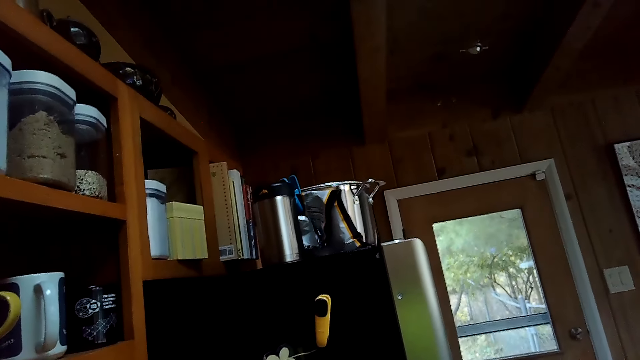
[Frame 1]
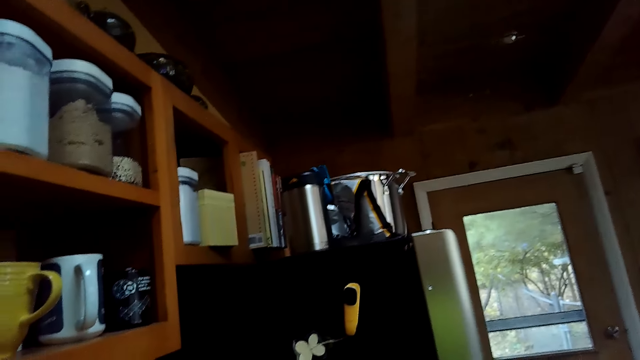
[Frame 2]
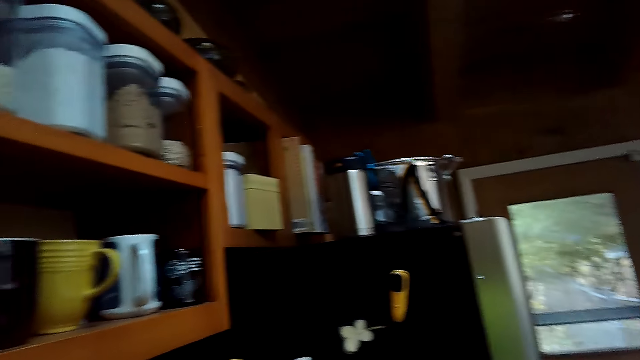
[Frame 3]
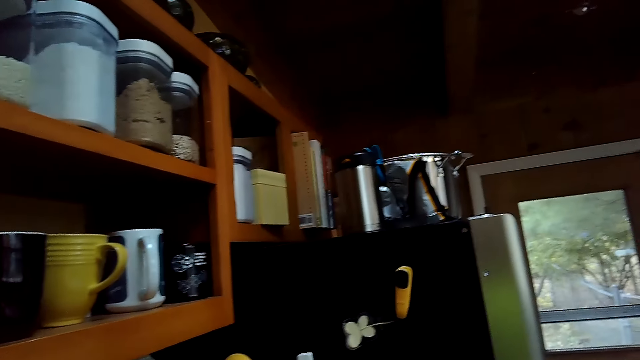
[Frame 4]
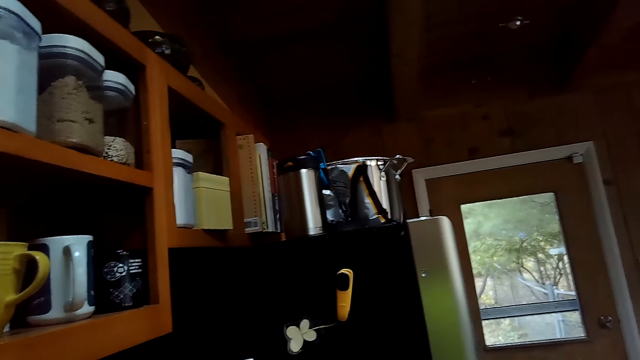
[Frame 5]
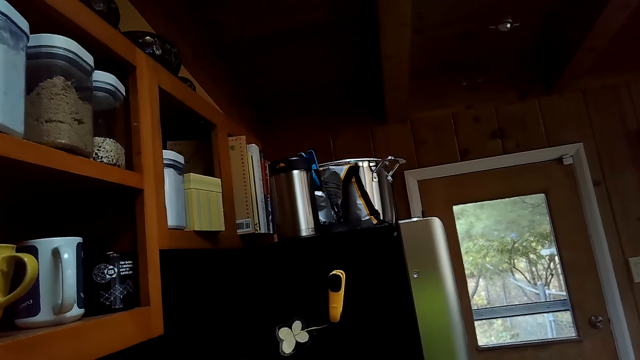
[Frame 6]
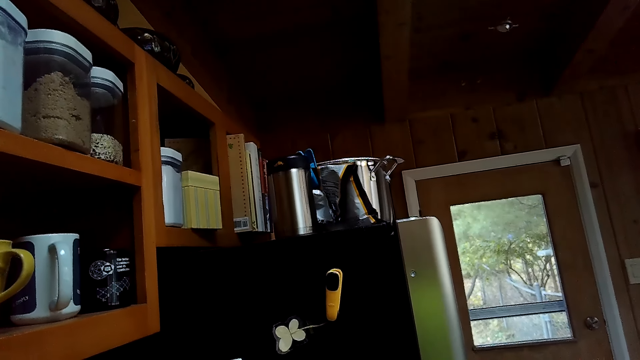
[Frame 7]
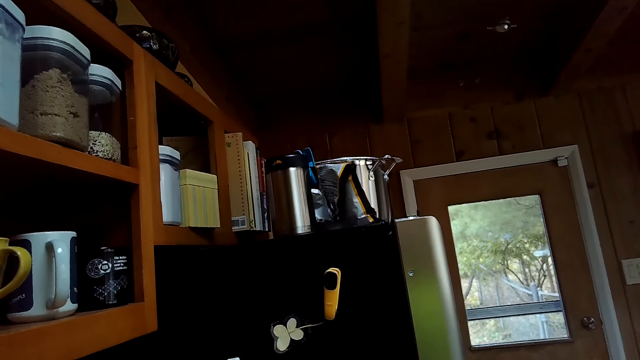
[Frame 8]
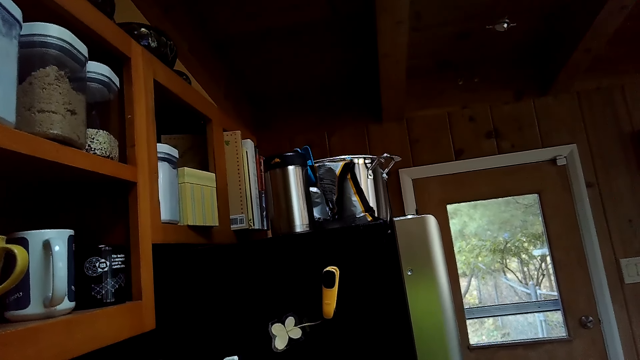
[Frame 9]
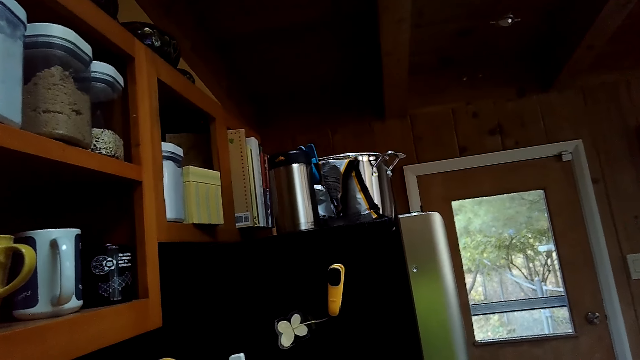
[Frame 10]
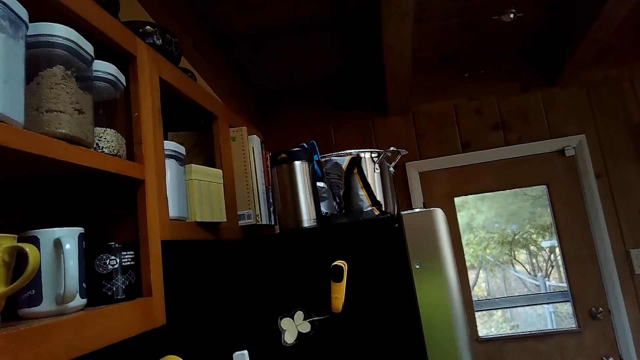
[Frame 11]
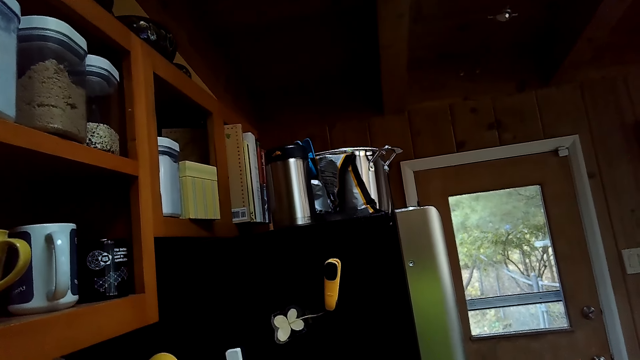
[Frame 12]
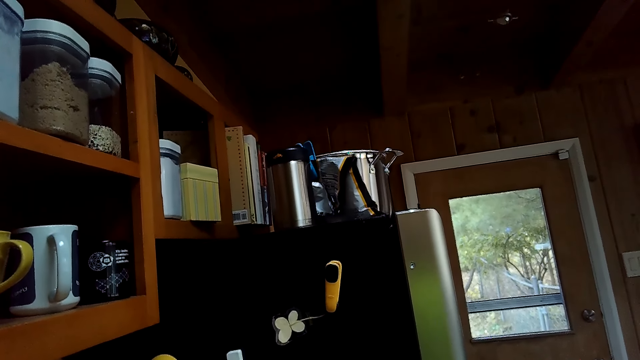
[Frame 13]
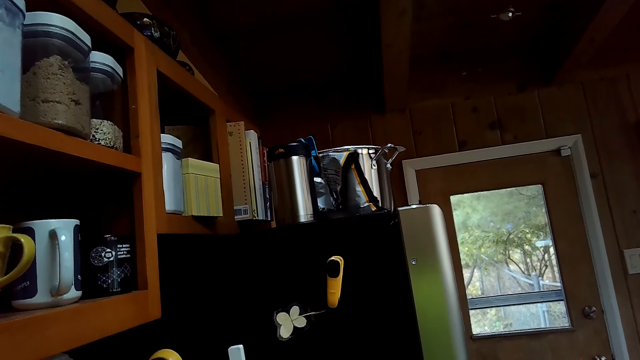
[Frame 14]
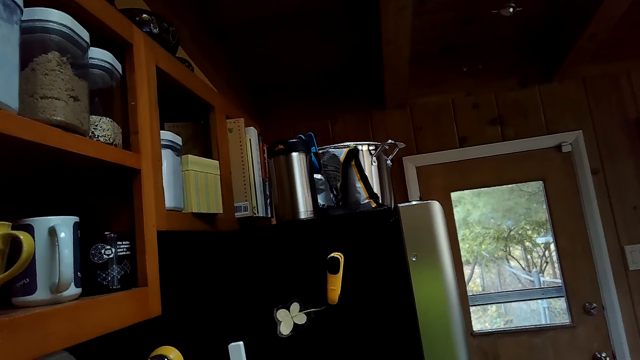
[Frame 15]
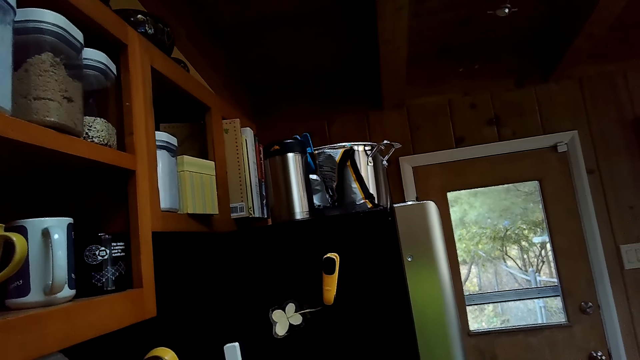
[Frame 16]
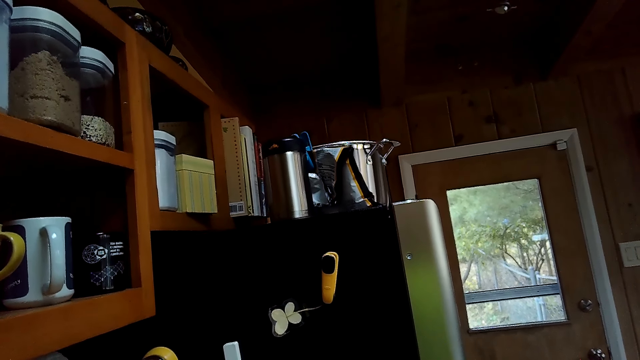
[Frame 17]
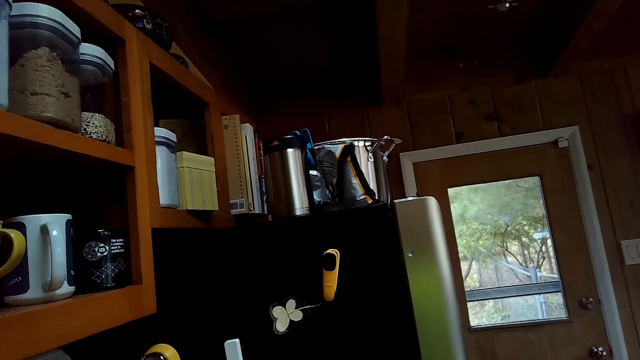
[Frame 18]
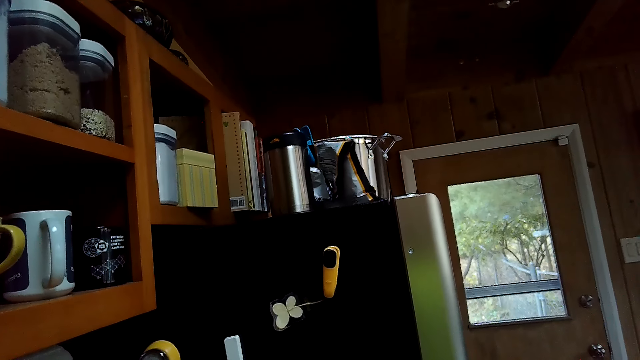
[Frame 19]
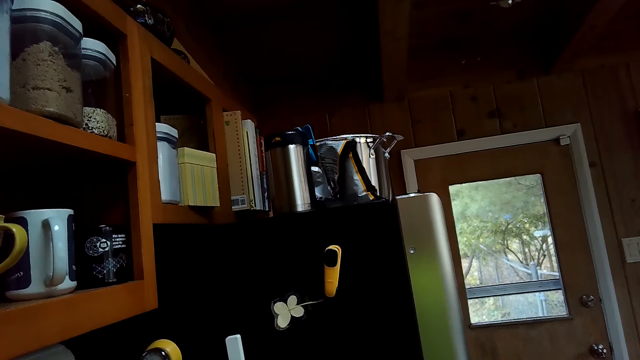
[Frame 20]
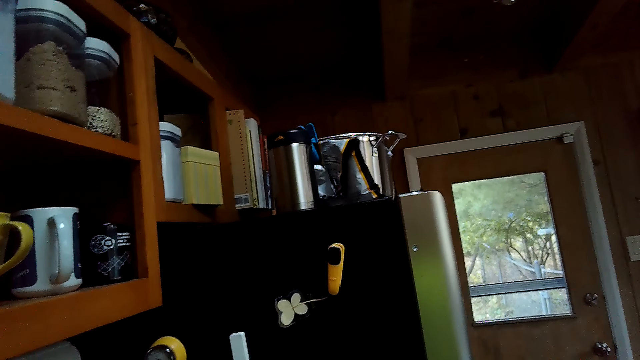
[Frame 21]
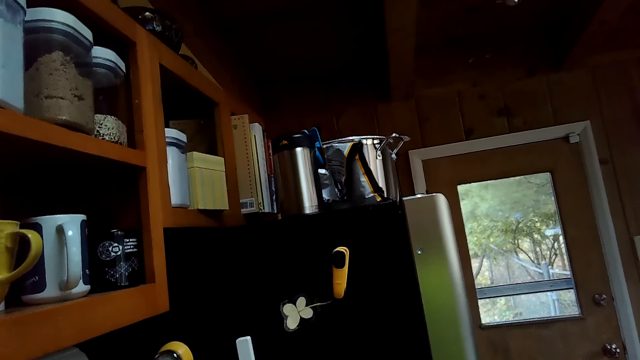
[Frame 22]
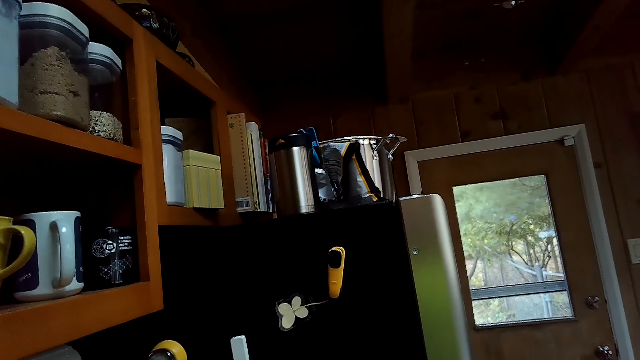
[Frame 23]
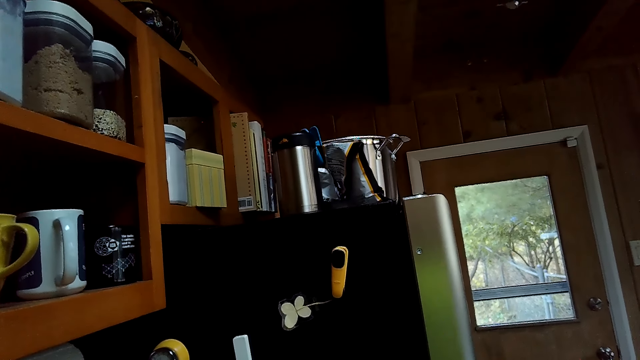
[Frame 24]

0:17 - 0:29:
The camera wearer looks around the house.

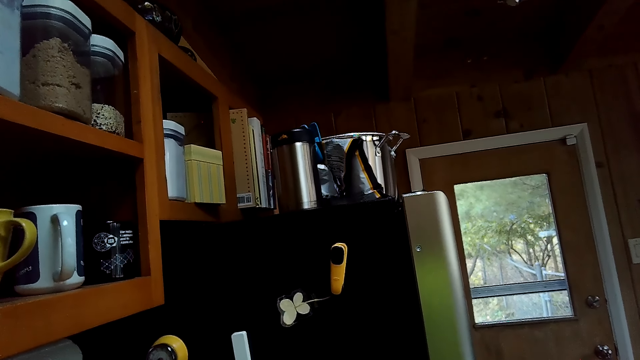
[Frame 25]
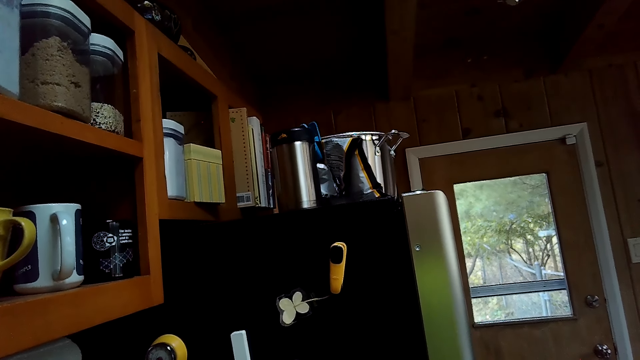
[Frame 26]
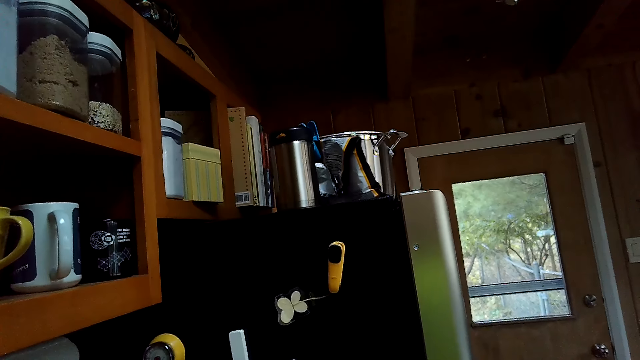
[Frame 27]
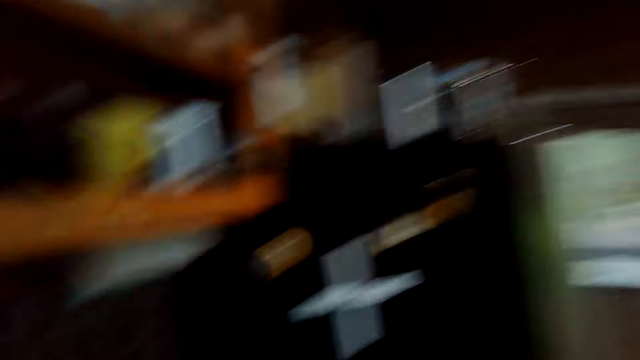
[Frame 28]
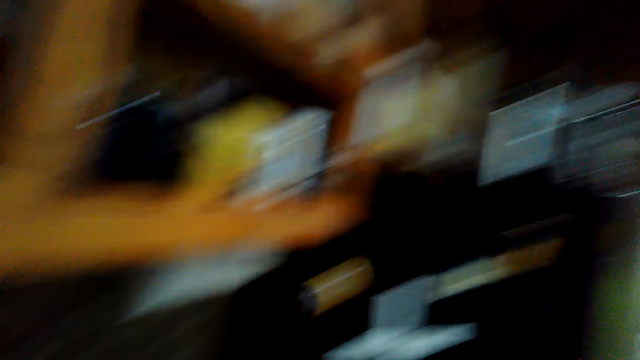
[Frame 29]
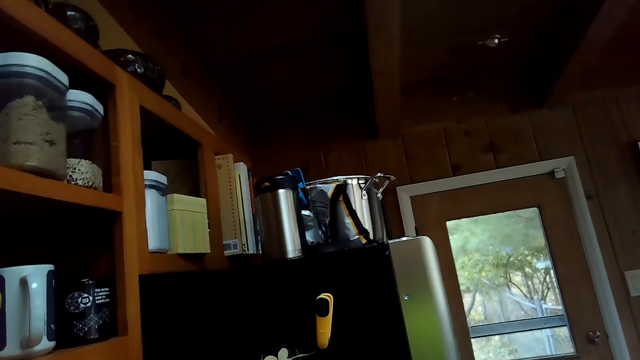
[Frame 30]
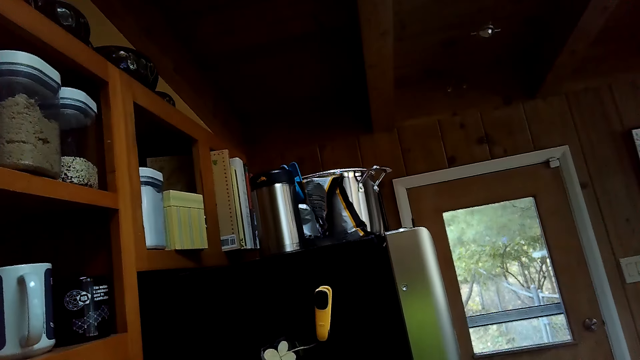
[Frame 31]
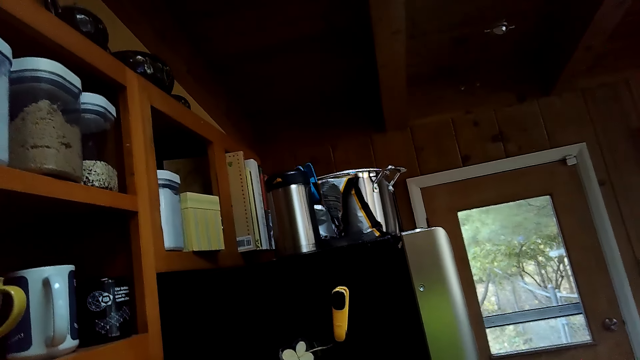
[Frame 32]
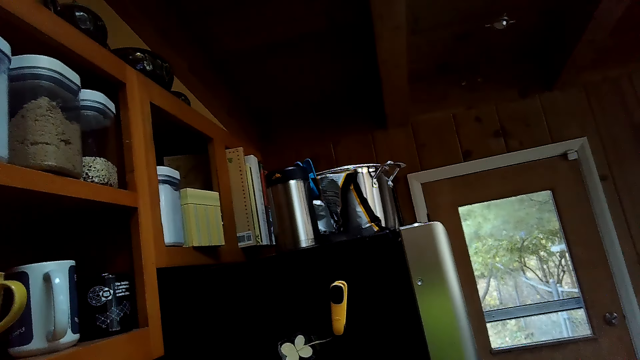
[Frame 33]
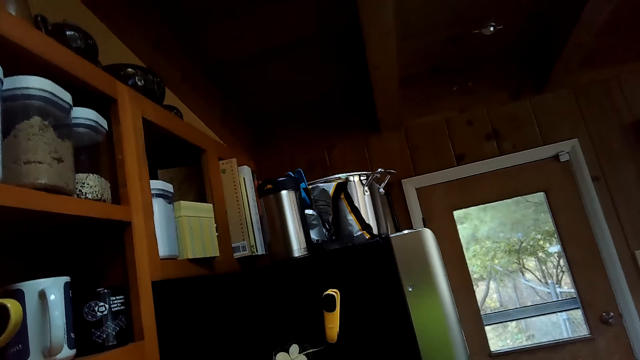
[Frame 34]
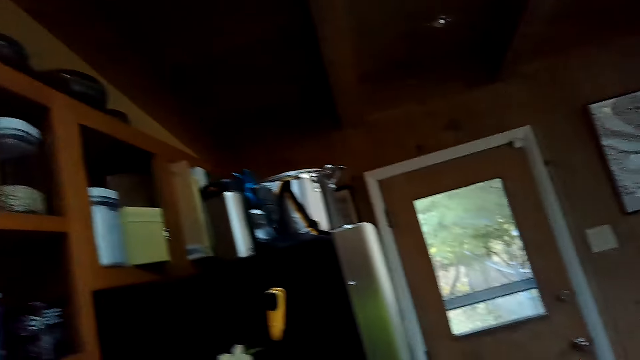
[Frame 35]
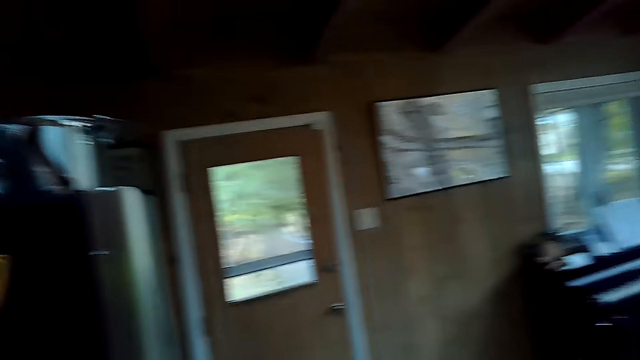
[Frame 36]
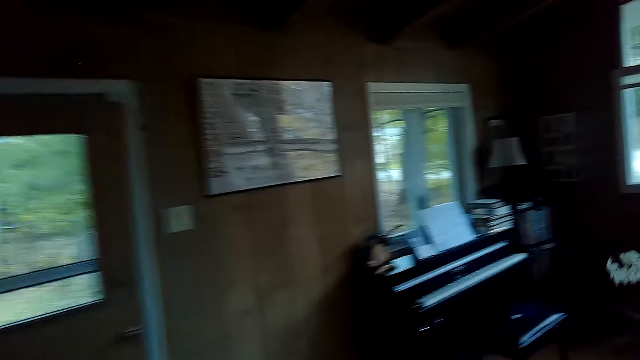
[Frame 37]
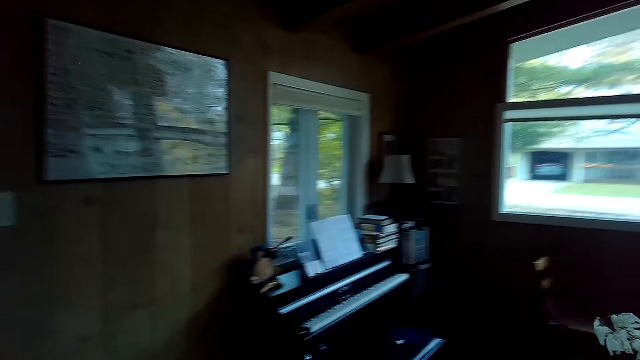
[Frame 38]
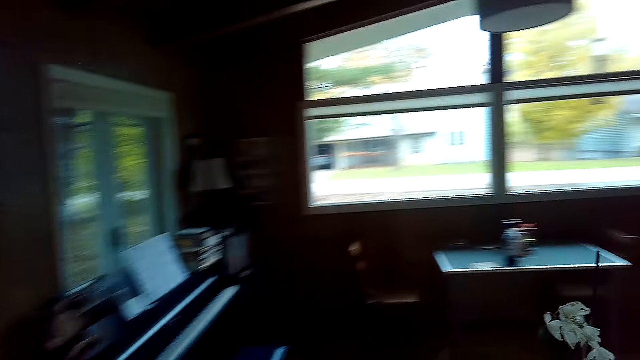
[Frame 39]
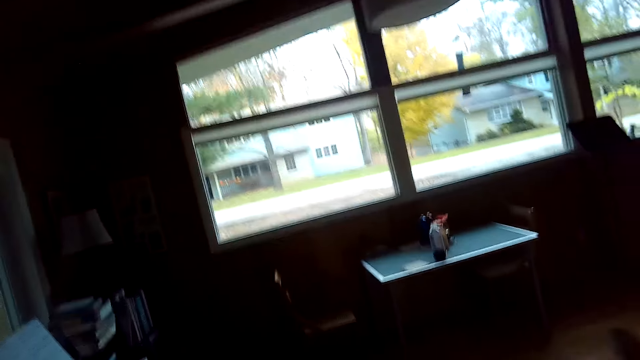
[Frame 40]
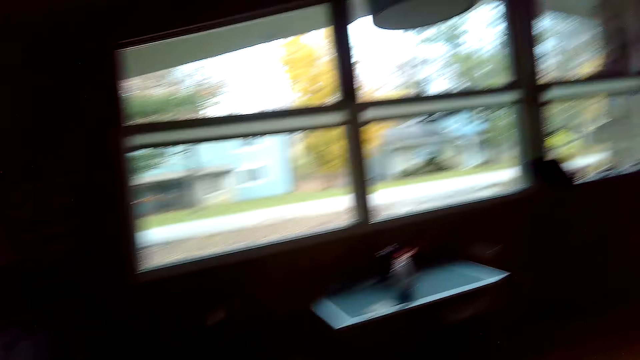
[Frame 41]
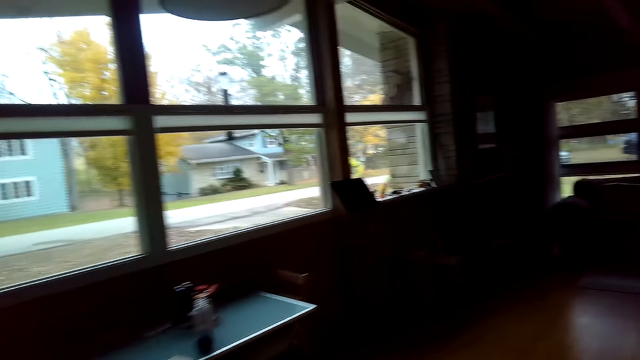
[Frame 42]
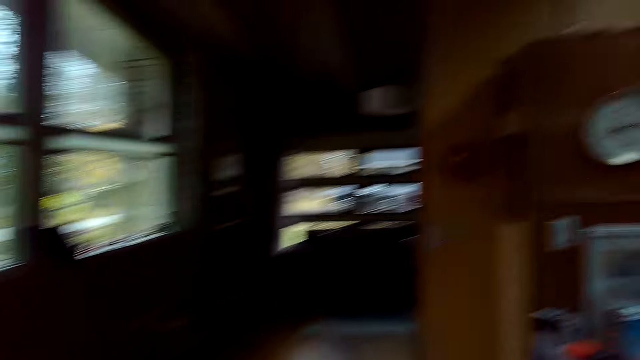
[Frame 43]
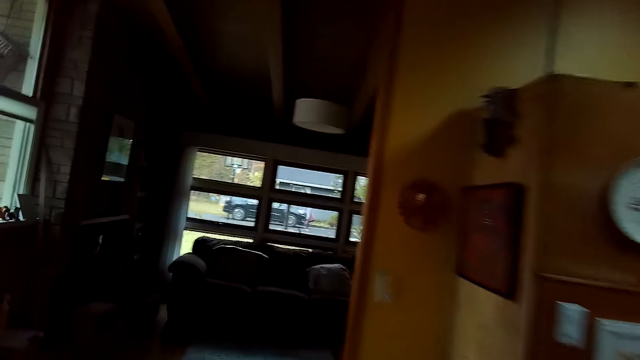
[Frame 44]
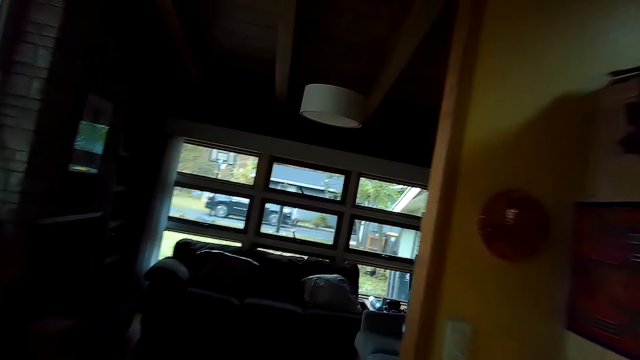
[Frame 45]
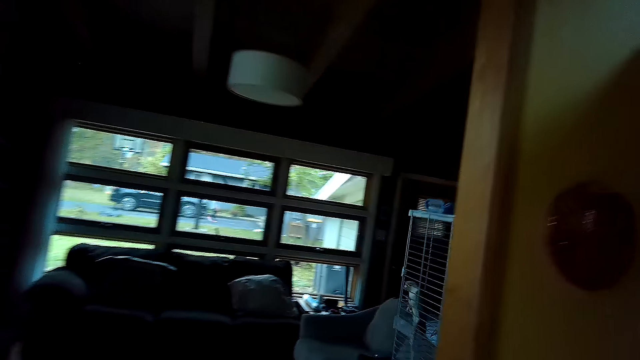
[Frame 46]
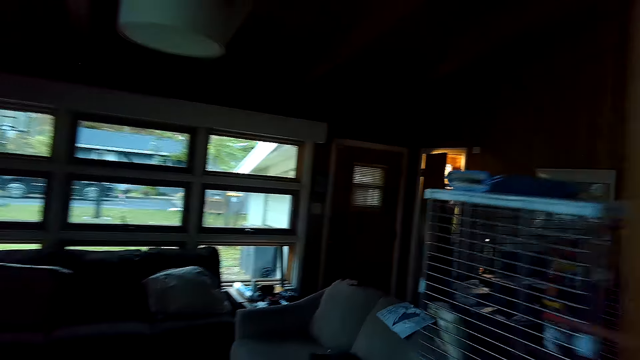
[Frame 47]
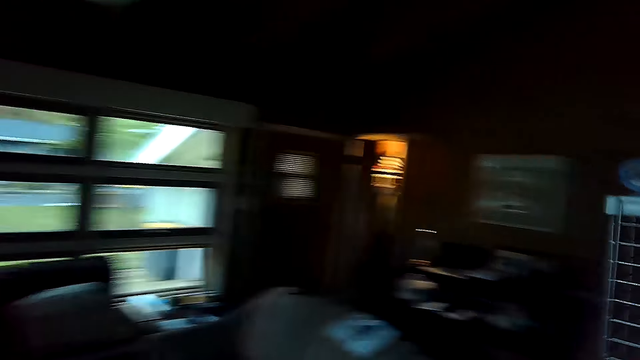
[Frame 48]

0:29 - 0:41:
The camera wearer walks around the house.
